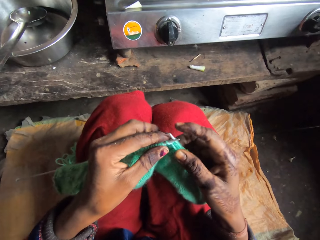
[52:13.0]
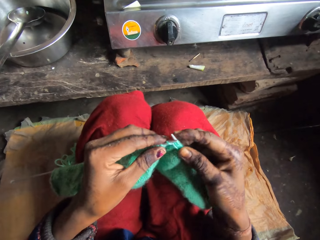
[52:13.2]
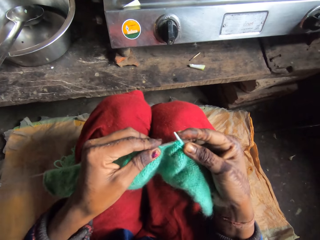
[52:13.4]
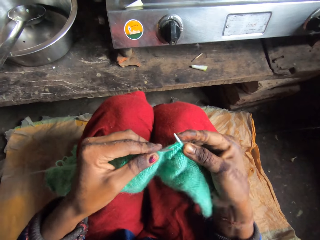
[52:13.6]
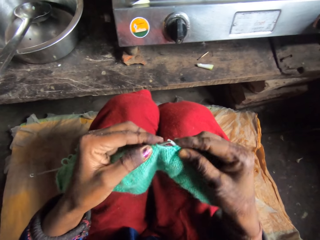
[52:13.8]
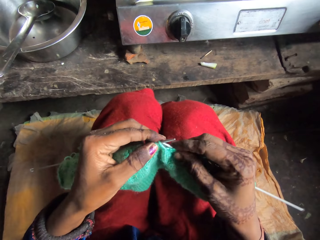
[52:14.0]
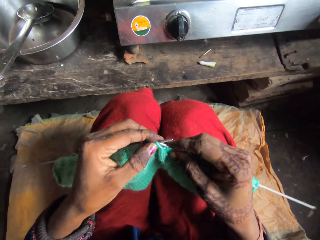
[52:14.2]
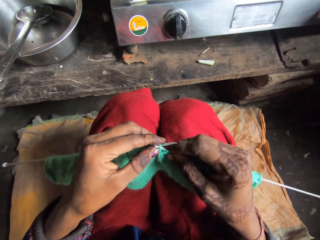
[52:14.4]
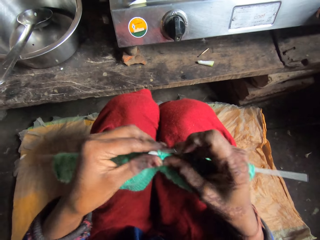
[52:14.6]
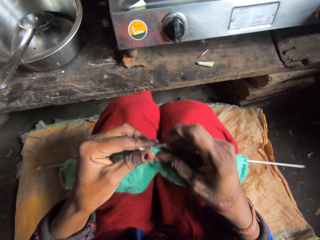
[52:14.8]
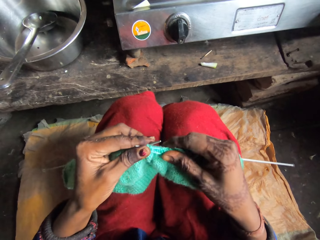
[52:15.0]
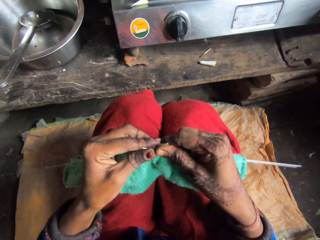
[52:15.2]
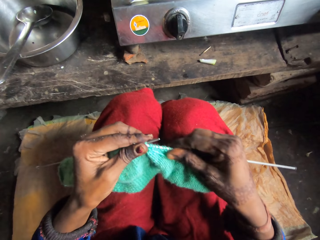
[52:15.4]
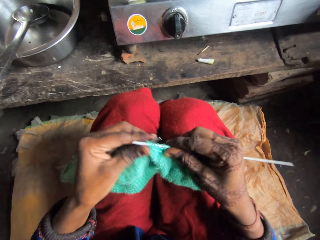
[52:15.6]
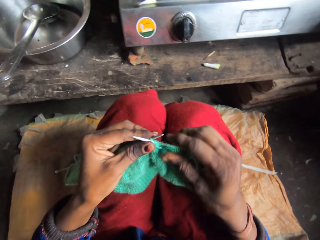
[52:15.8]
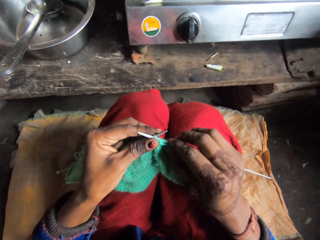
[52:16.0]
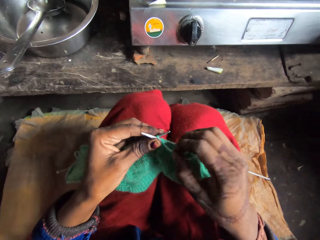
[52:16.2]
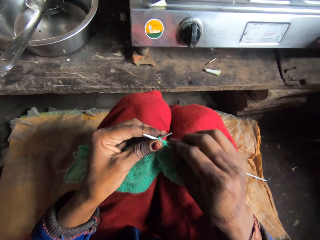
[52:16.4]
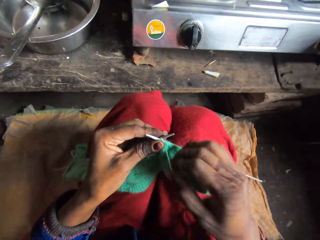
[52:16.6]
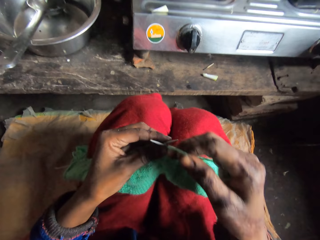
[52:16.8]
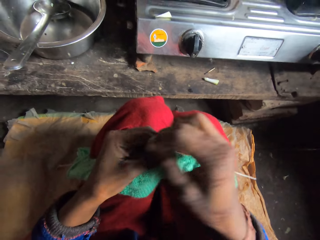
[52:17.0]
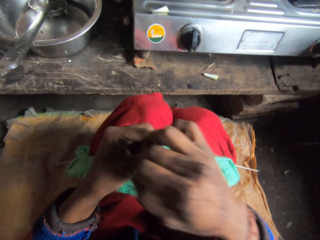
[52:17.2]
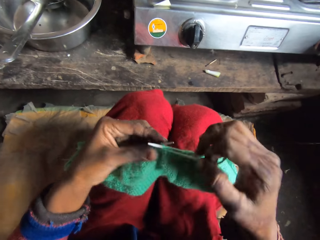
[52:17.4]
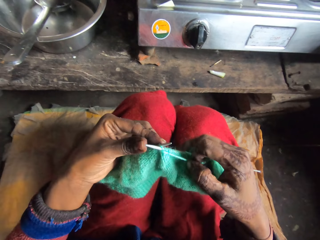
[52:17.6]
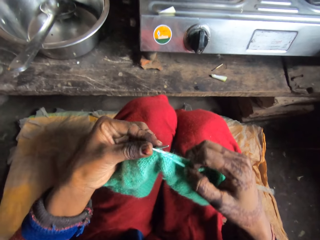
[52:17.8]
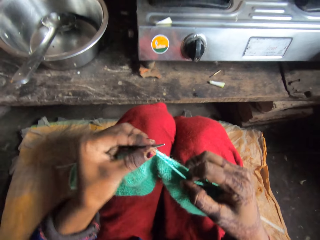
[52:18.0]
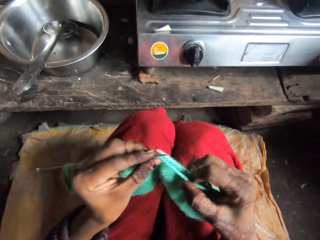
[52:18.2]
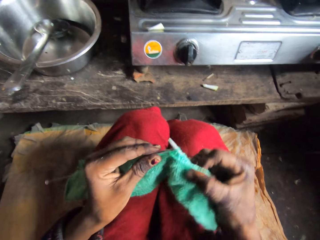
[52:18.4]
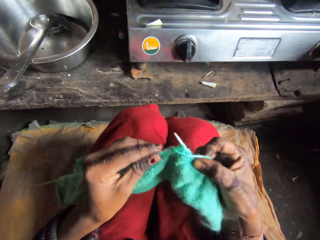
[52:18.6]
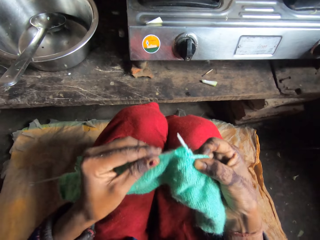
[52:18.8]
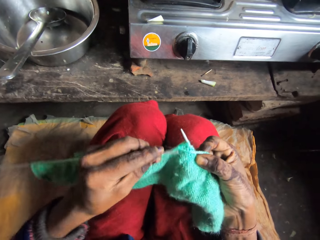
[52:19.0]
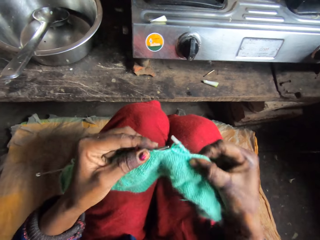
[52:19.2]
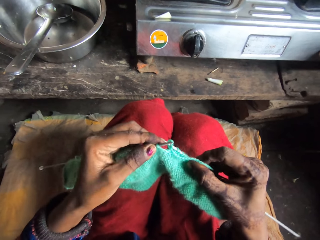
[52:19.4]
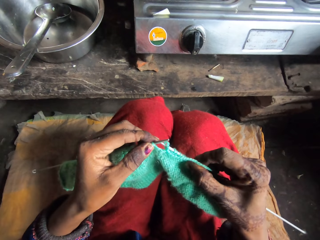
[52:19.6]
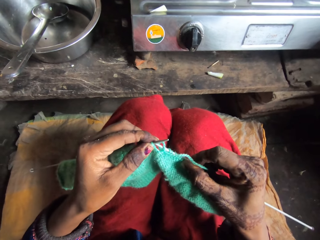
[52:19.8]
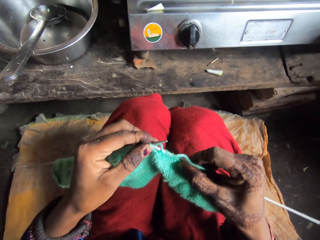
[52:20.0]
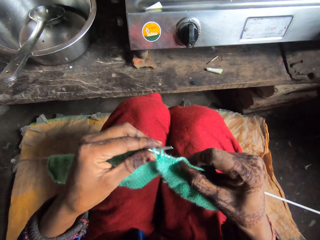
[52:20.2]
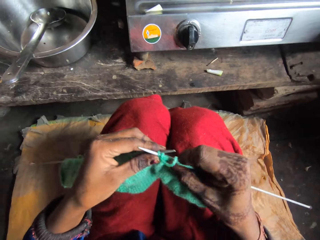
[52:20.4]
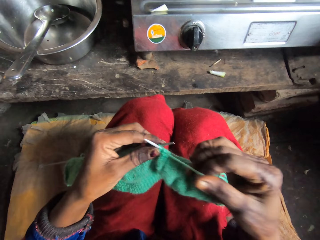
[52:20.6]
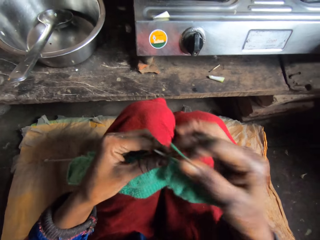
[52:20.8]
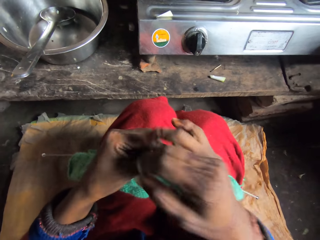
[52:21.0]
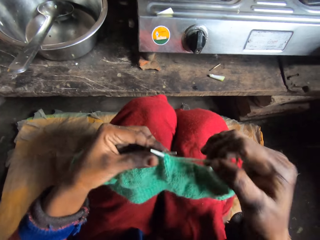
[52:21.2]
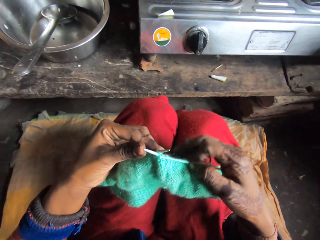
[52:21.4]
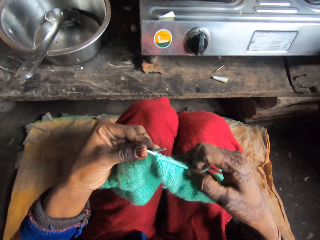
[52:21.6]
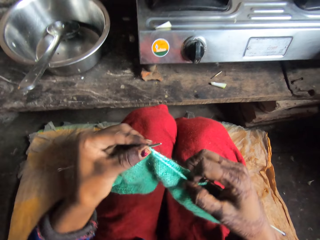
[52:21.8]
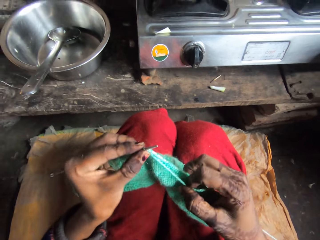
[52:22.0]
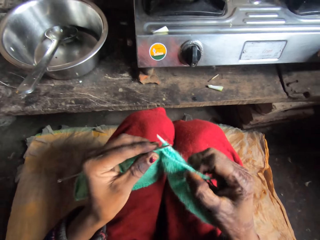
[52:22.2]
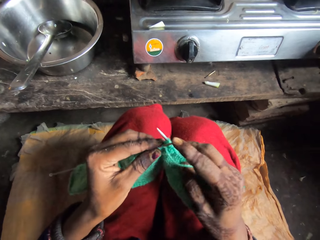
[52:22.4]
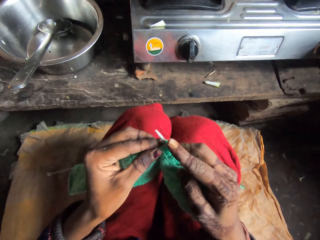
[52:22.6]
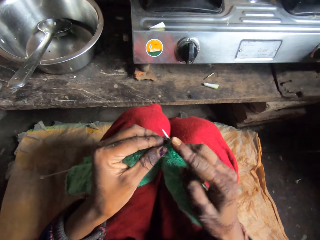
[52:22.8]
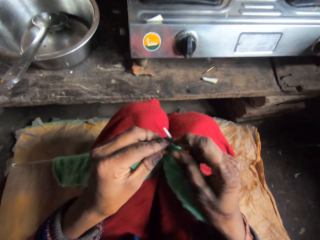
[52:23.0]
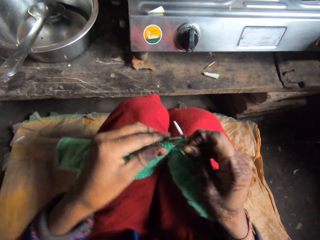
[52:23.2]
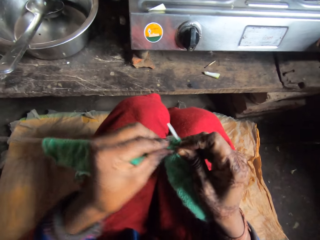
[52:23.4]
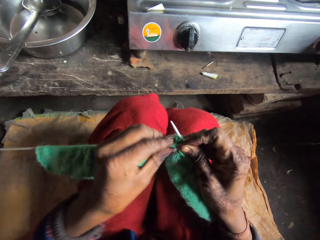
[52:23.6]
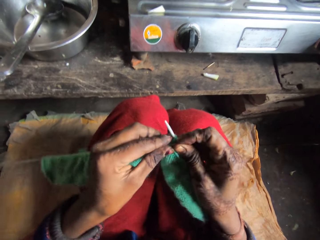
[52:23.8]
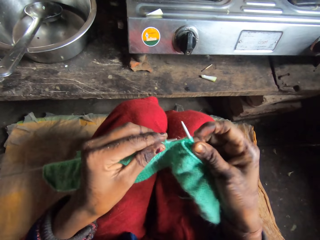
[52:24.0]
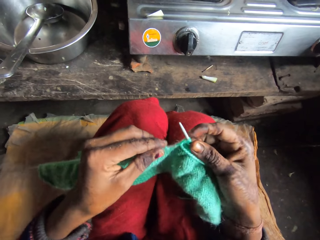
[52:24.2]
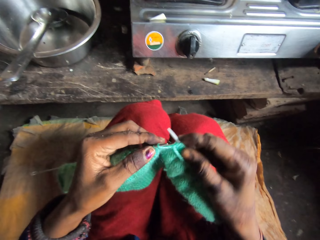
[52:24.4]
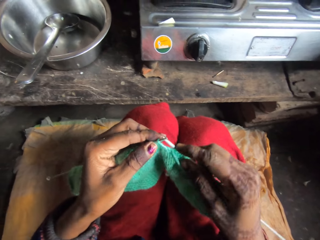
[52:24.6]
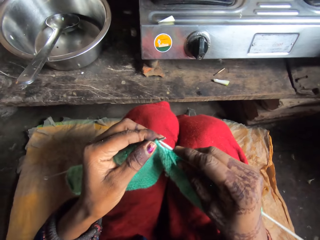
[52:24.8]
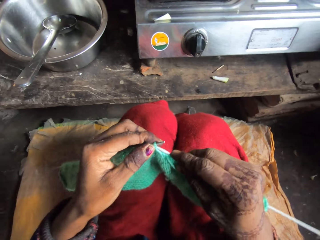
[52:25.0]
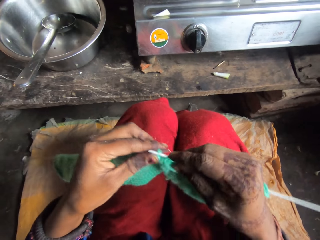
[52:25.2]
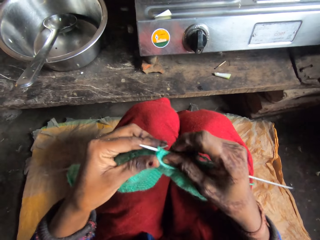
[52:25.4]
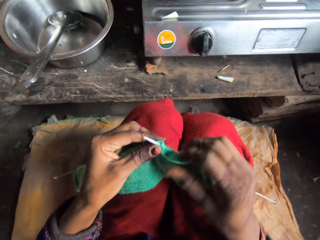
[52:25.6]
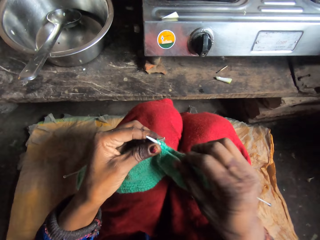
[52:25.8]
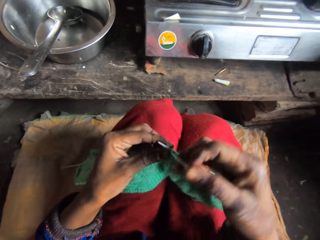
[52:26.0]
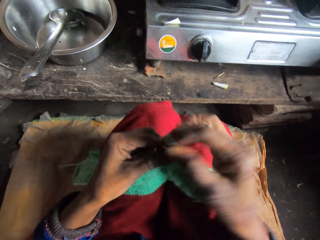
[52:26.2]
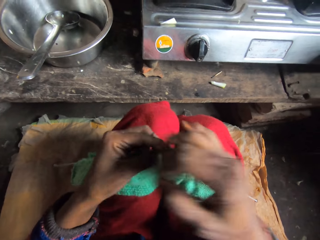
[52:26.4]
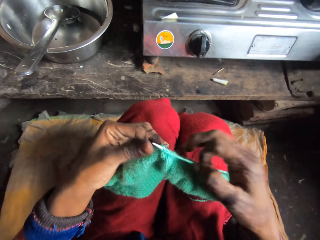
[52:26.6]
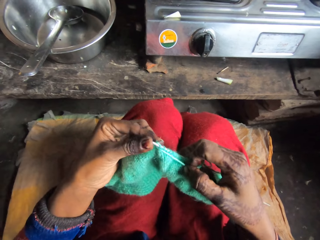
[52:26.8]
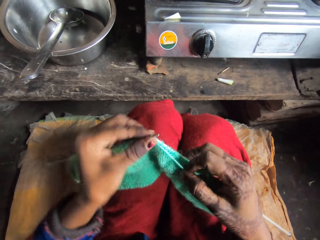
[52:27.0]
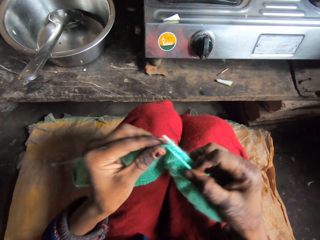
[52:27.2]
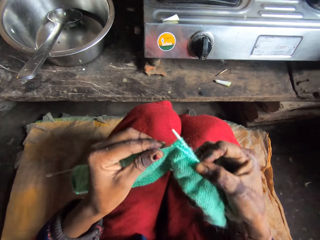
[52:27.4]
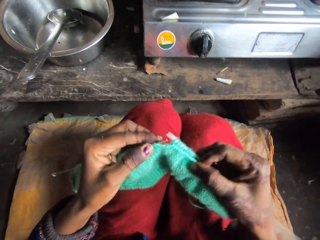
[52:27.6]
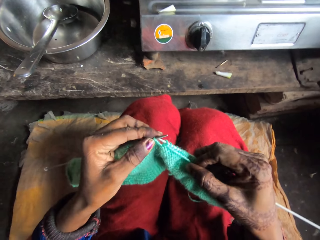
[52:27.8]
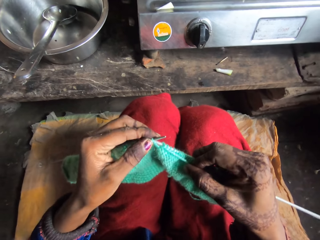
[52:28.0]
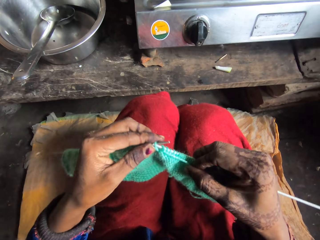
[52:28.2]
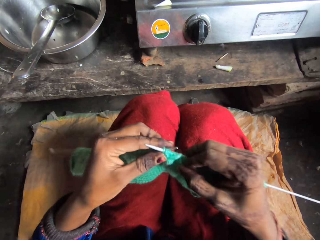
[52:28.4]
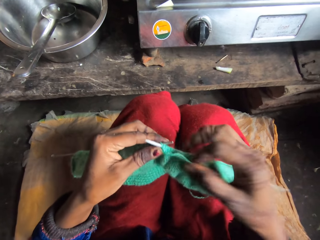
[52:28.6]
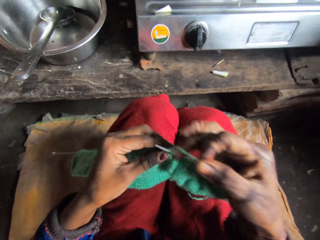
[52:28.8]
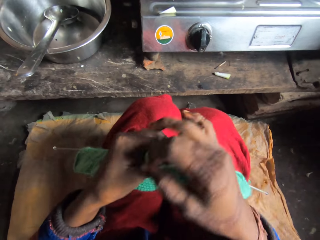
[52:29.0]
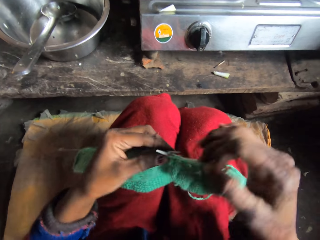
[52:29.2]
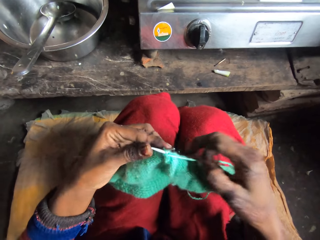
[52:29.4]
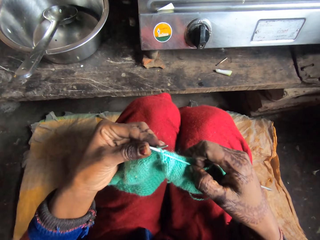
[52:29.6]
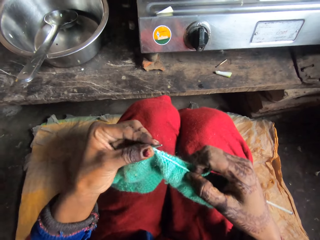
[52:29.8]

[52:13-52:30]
The camera wearer knits the cloth. They roll the string on the knitting needle. They knit the cloth. They roll the string on the knitting needle. They knit the cloth. They roll the string on the knitting needle. They knit the cloth. They roll the string on the knitting needle.

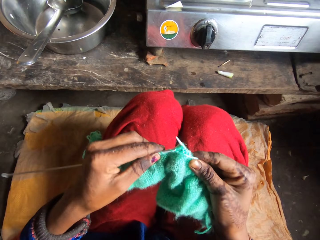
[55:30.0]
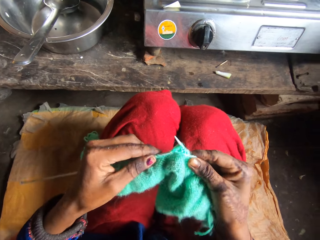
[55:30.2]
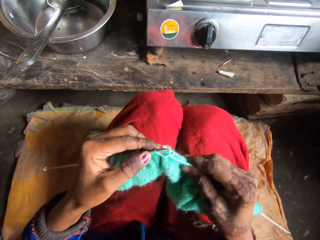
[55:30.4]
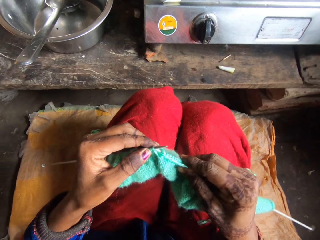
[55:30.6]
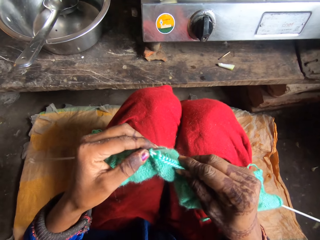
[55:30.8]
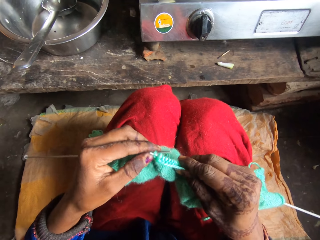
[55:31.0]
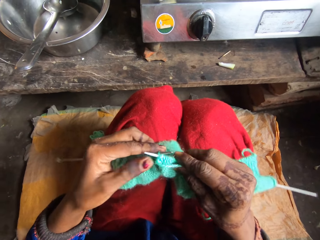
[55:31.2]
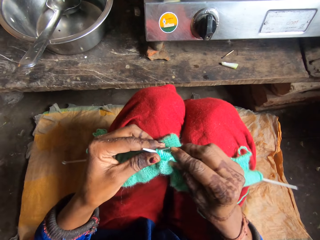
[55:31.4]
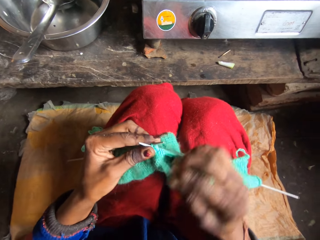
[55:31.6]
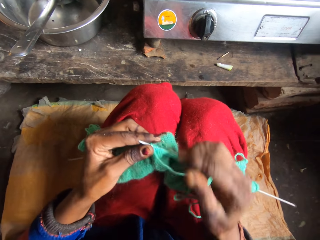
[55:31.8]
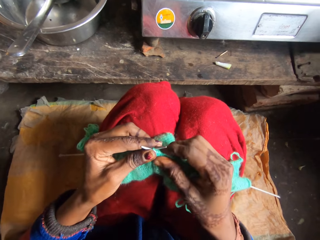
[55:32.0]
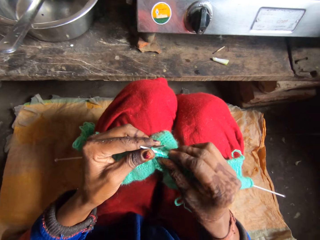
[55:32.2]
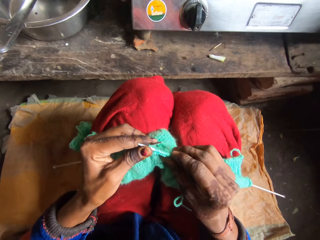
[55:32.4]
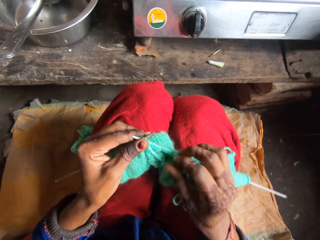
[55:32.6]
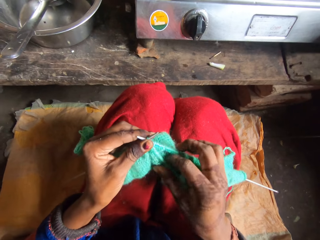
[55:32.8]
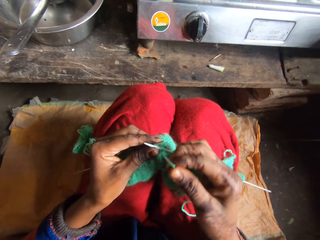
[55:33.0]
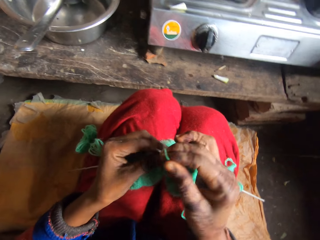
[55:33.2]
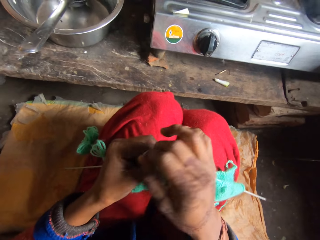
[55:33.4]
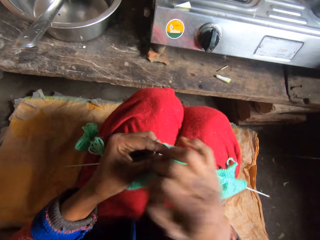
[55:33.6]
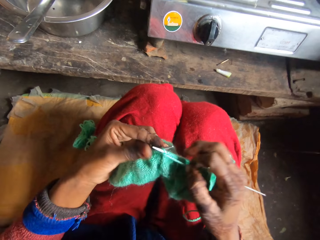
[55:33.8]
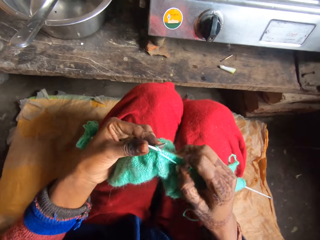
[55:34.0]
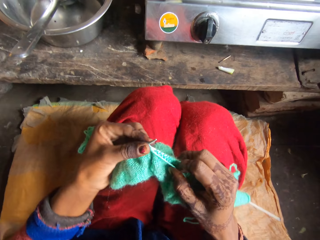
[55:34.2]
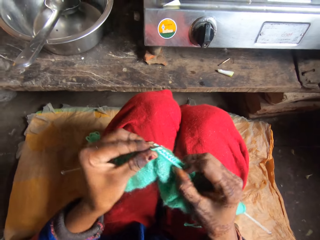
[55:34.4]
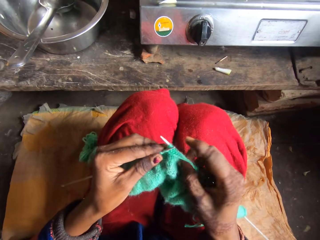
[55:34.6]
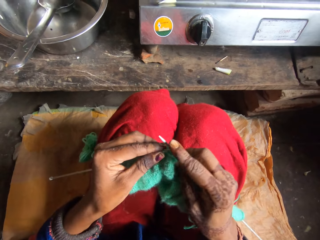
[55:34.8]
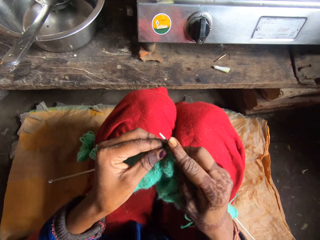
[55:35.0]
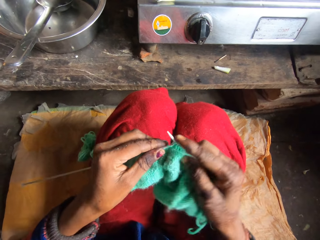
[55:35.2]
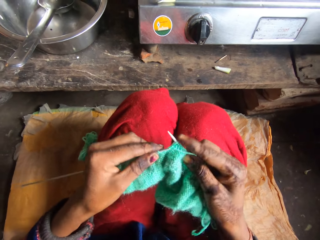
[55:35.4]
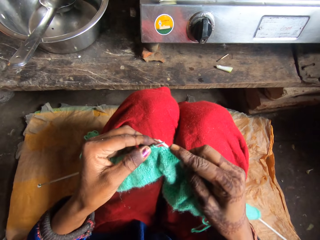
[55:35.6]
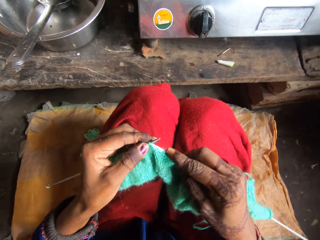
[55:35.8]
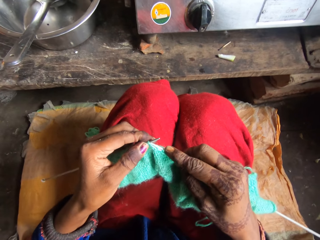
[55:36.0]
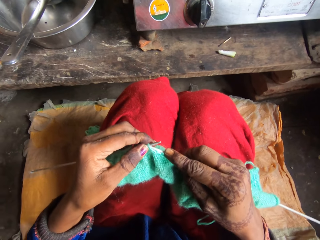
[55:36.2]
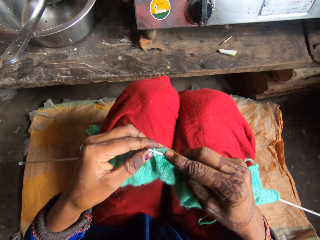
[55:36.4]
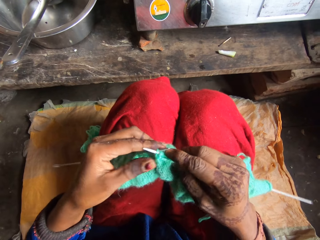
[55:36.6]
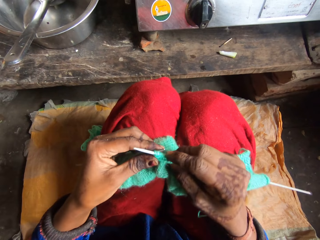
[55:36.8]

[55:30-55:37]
The camera wearer weaves the fabric. They roll the yarn over the needle. They move the thread. They knit the yarn with the needle.
